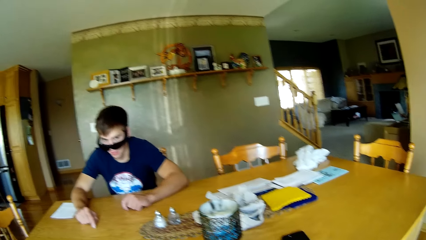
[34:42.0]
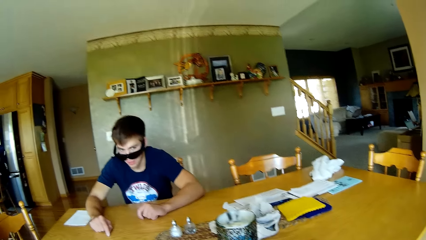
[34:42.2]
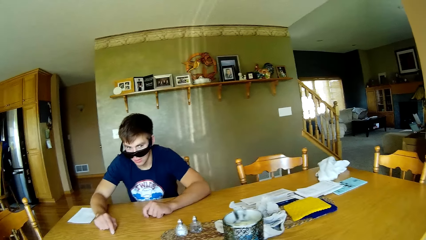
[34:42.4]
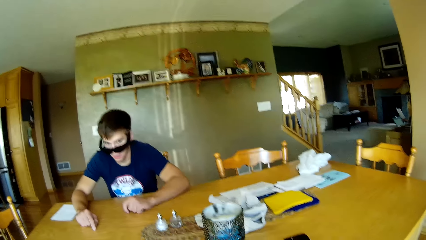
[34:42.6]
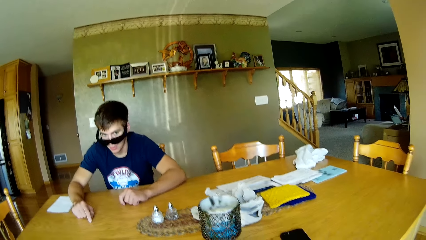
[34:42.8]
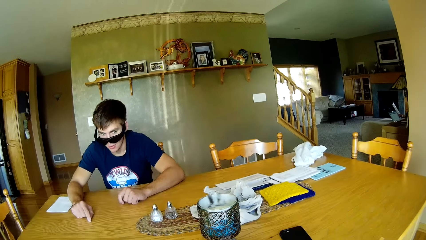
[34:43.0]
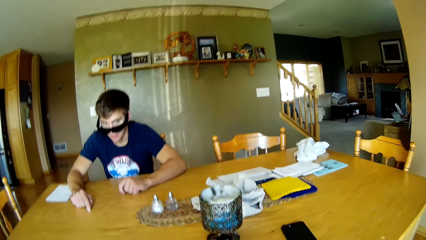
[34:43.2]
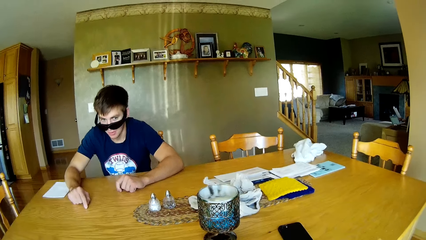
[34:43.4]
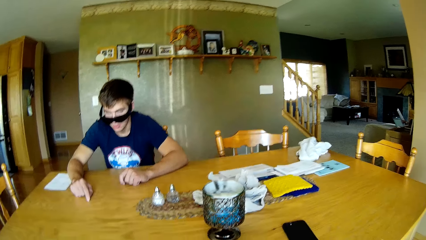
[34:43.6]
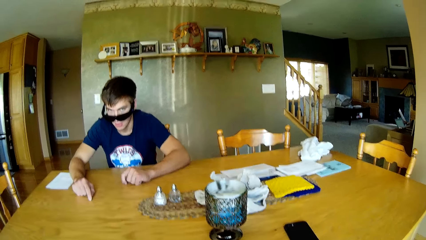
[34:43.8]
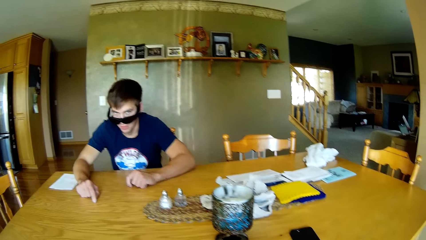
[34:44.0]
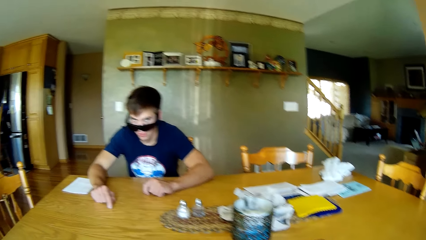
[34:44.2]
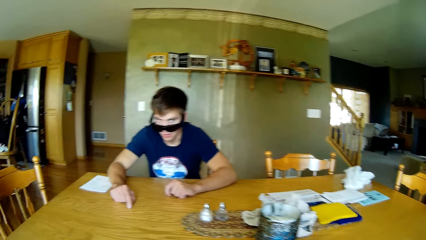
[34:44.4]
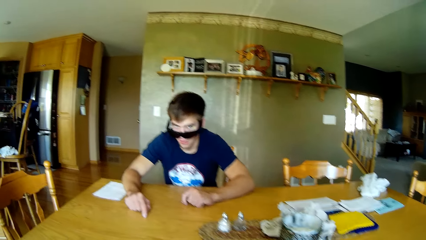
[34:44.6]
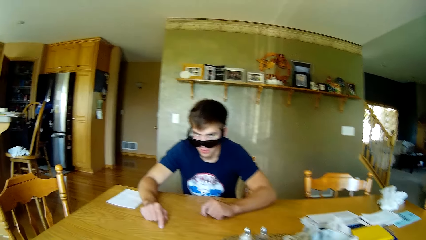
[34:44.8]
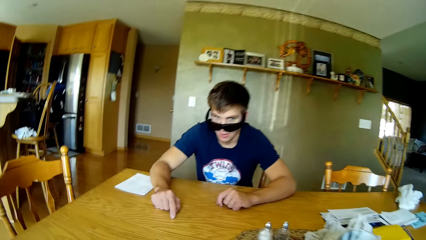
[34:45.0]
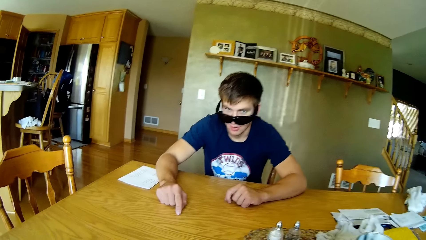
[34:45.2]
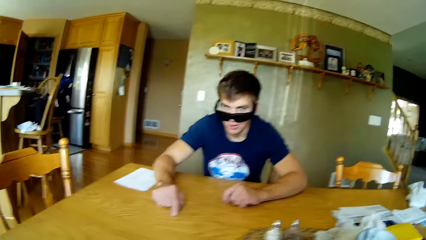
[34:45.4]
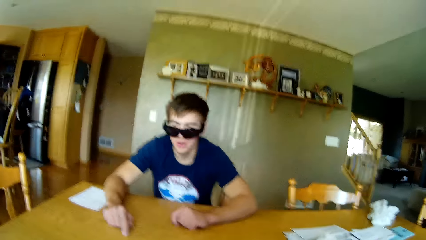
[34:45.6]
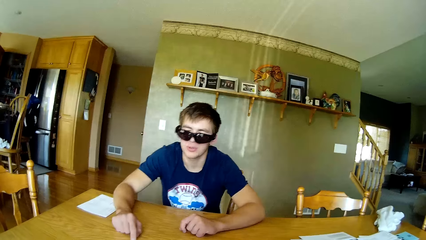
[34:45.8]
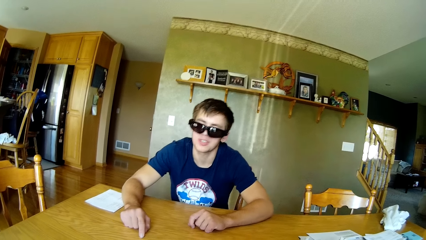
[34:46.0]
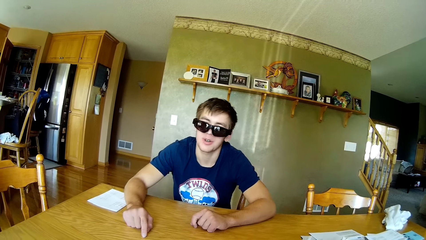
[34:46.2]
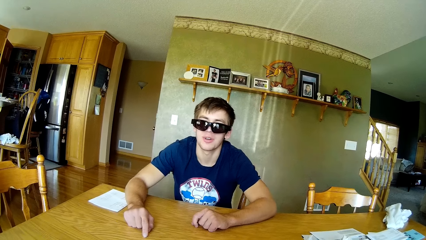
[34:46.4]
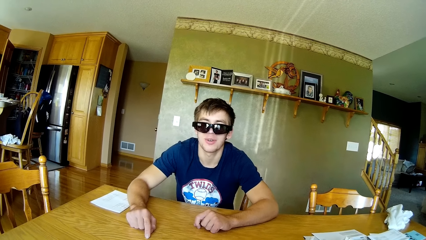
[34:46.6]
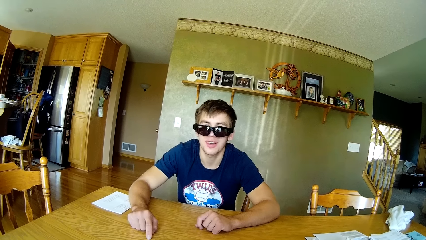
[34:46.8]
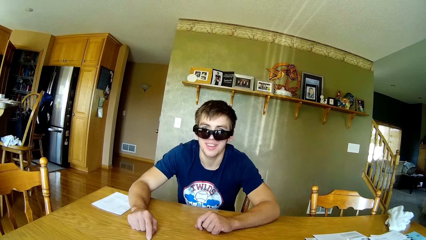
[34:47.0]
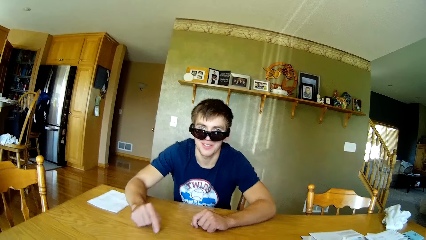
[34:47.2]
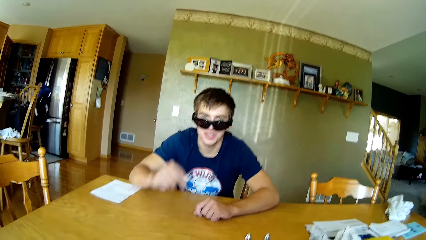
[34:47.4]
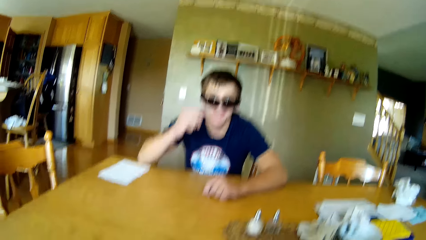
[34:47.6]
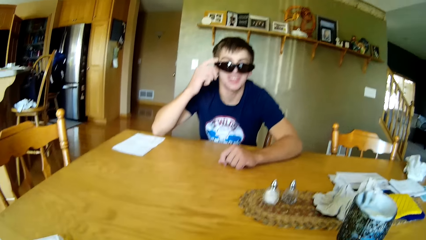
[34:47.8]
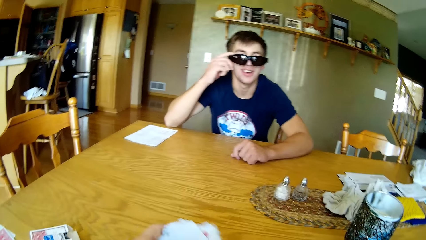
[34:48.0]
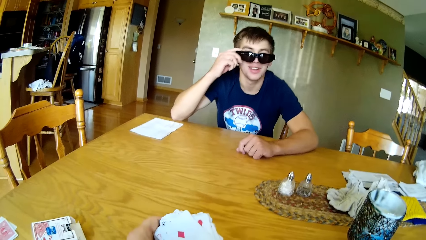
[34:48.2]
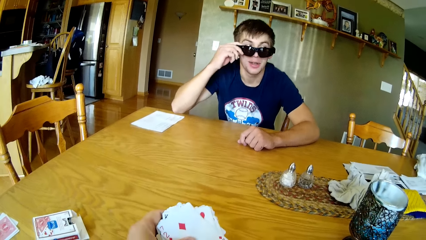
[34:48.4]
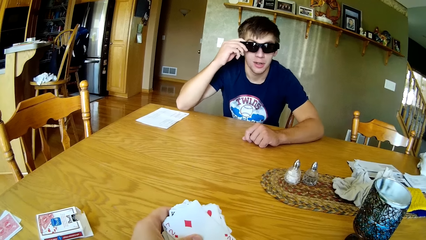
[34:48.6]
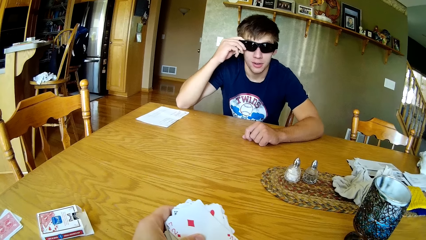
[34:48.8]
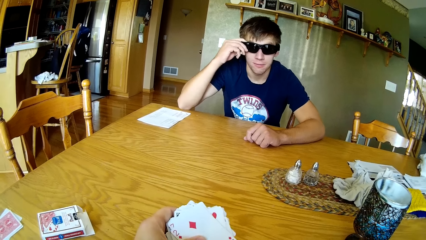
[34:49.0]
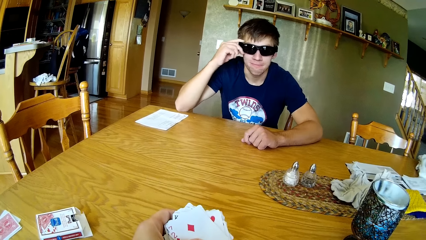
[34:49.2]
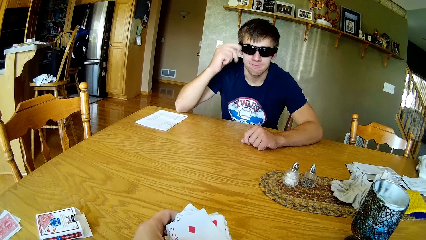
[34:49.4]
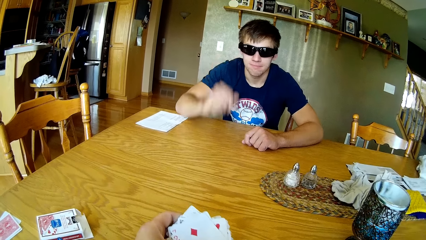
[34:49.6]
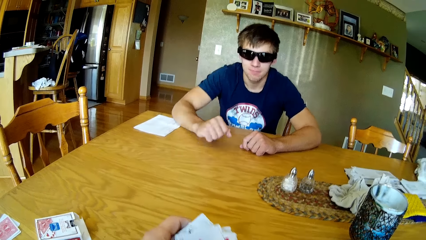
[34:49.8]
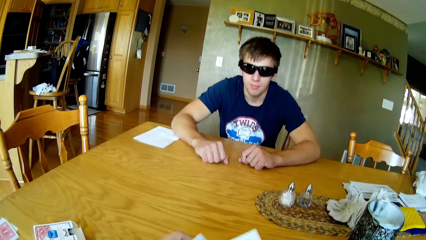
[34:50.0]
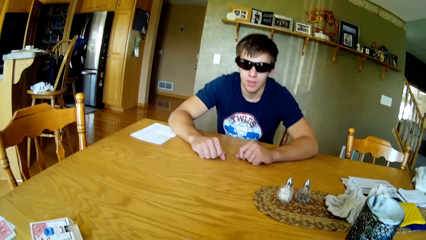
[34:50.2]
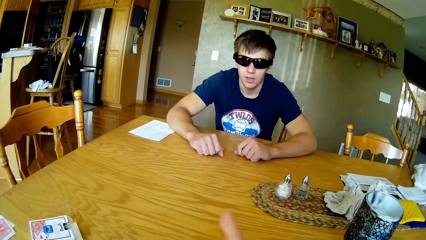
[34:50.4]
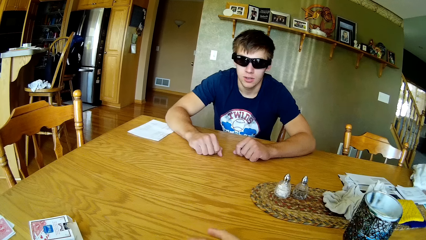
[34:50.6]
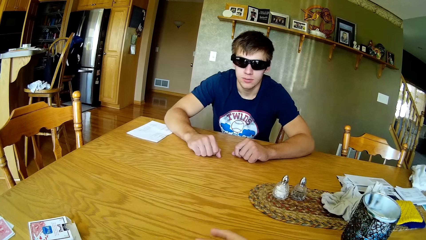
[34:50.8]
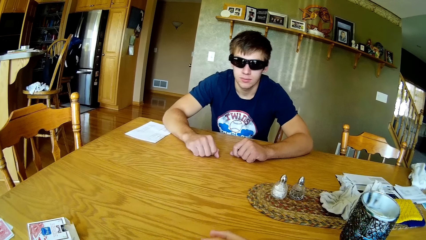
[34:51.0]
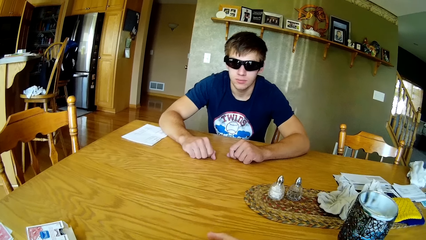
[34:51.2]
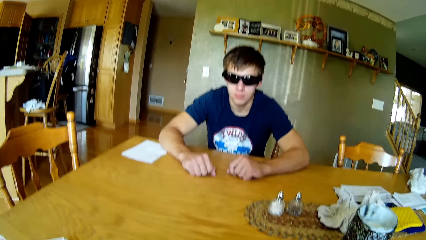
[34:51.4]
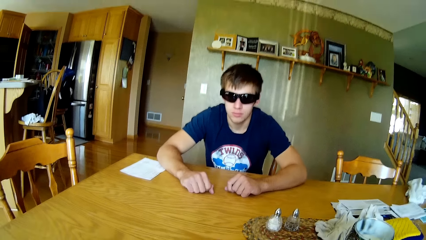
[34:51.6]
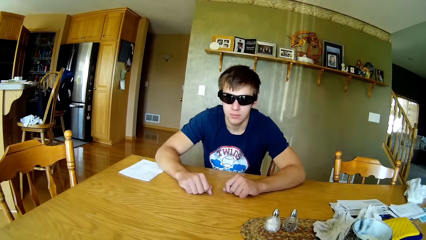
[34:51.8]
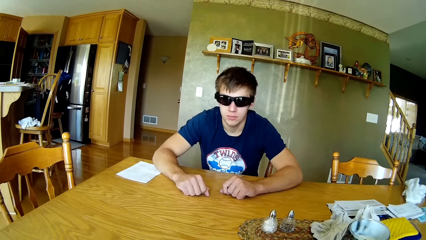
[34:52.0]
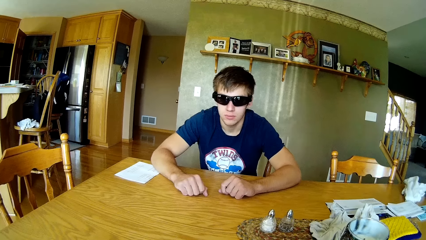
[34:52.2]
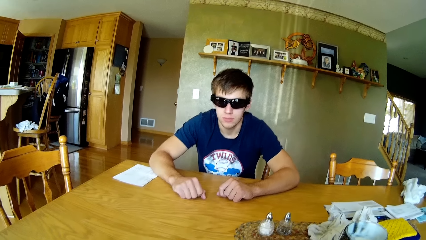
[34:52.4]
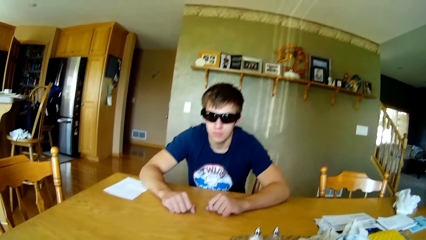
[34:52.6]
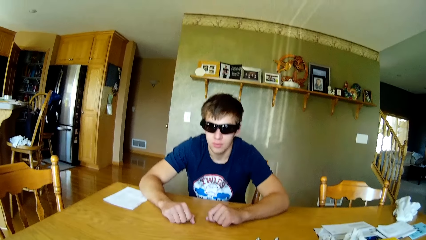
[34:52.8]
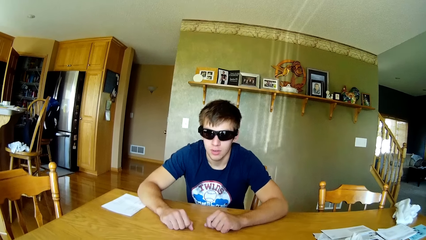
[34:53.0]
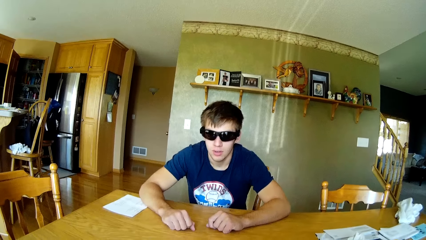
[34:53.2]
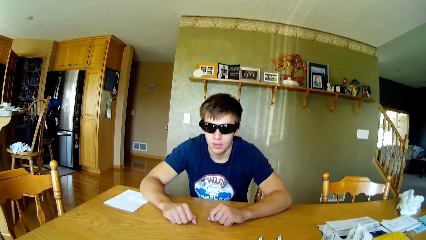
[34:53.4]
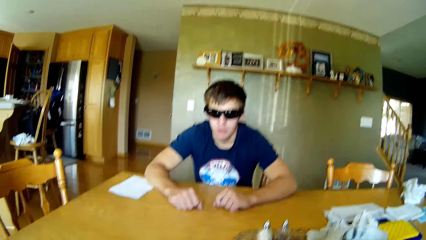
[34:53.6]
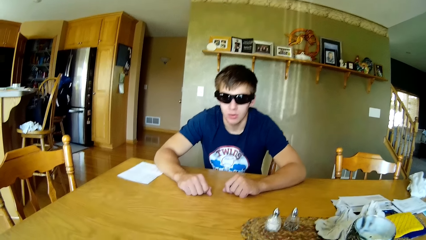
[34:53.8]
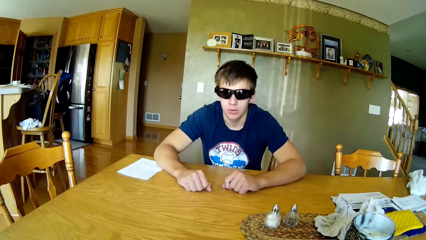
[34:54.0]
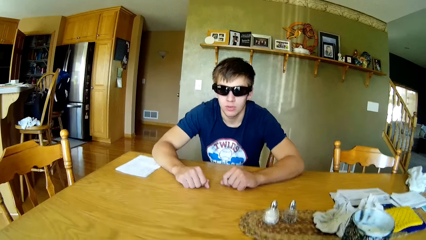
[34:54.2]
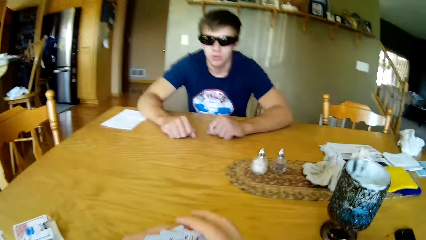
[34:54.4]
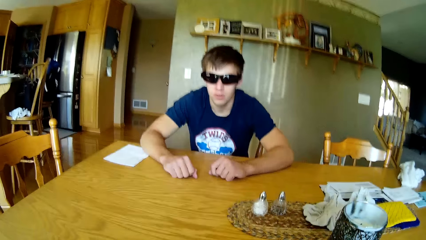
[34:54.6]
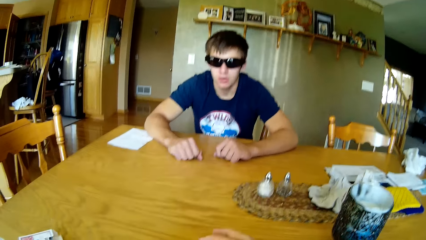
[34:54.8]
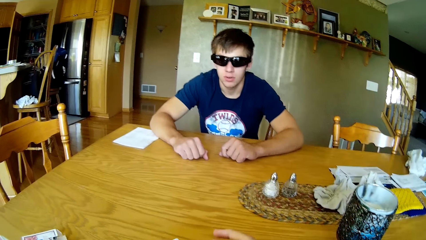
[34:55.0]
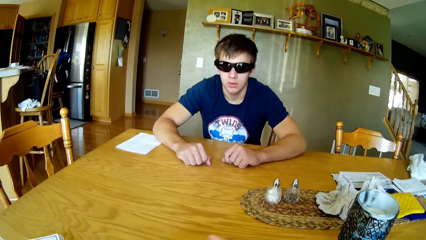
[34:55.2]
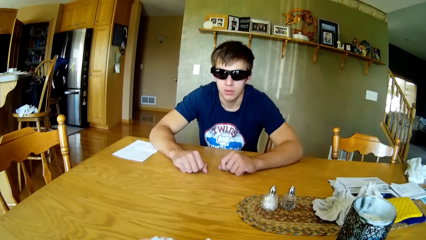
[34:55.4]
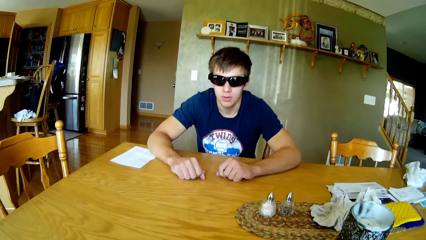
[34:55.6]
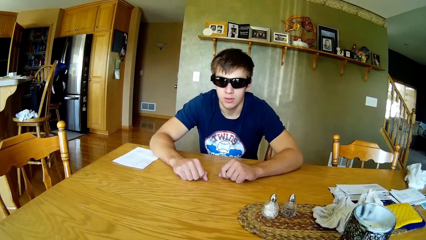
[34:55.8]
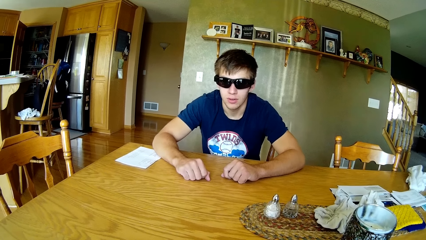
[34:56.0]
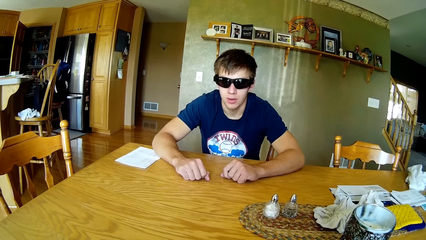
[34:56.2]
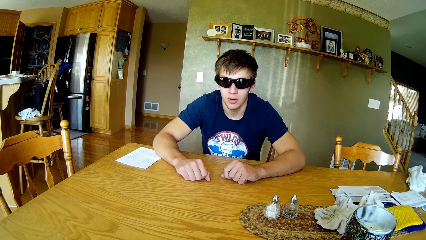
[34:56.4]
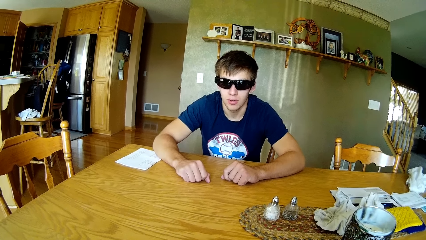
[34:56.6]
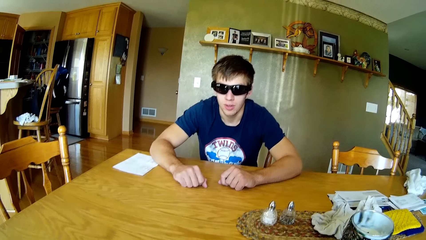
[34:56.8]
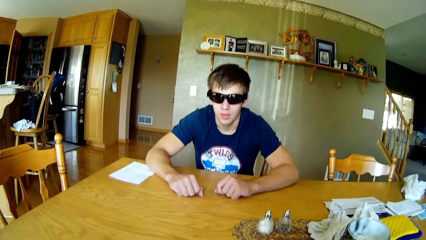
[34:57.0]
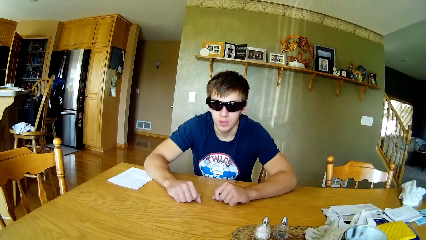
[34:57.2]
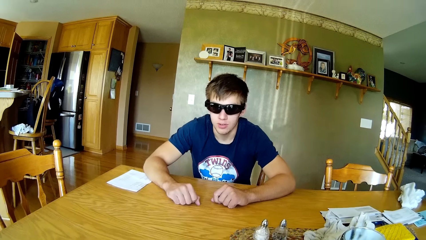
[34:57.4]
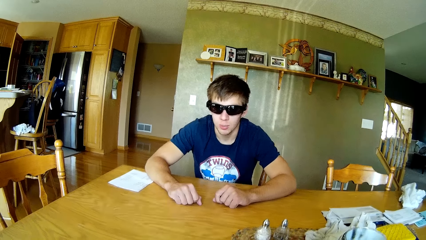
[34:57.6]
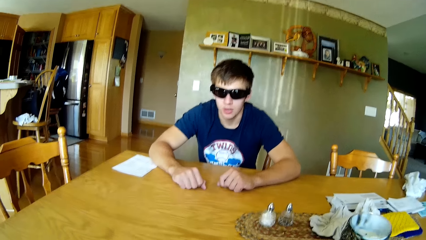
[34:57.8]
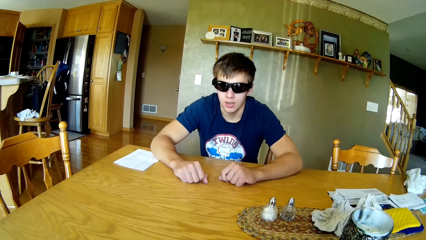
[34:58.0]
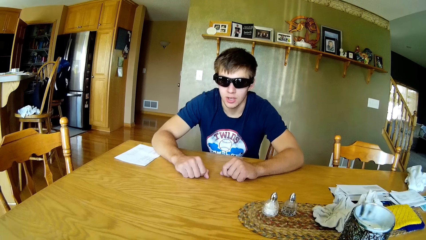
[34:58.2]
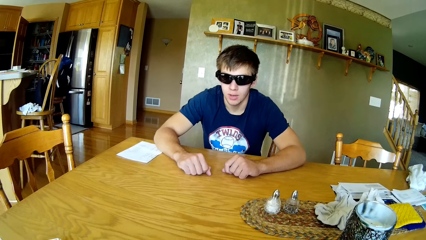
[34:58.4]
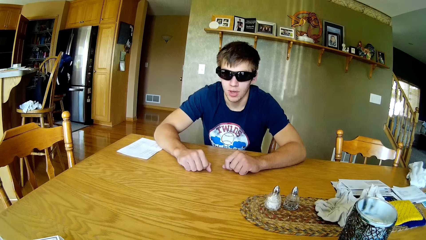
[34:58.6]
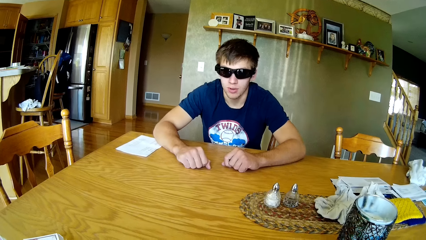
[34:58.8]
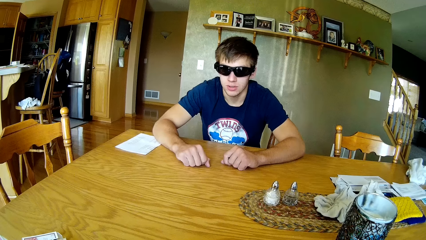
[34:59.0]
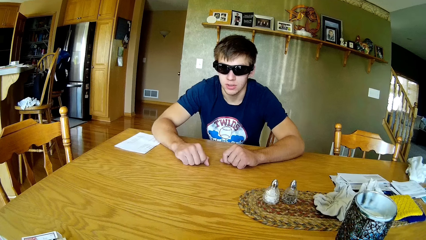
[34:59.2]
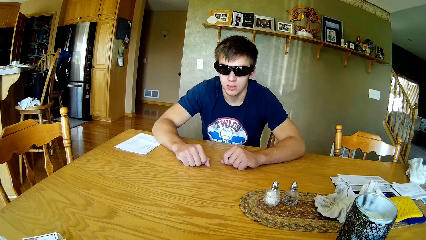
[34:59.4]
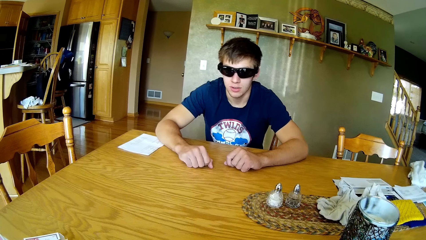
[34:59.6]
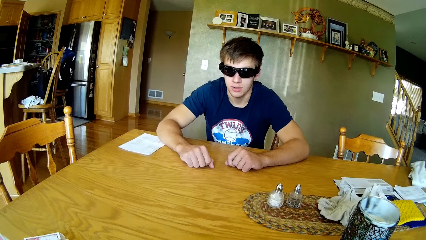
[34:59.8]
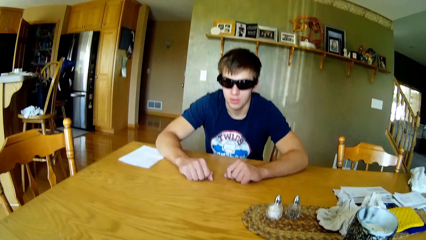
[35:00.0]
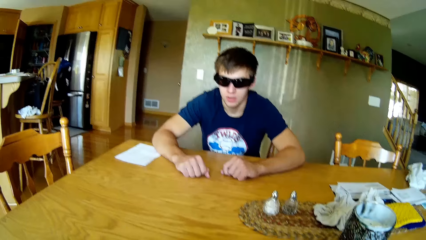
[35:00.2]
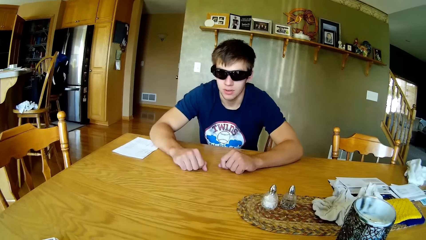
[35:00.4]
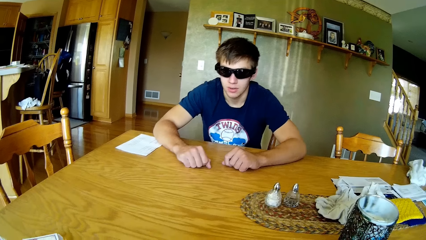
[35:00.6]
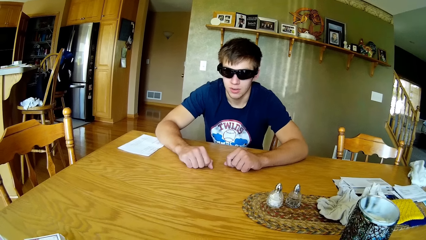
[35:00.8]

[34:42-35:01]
The camera wearer looks around the table. They dialogue with a person. They look at the cards on the hand. They hold the card on the left hand. They dialogue with the person.
